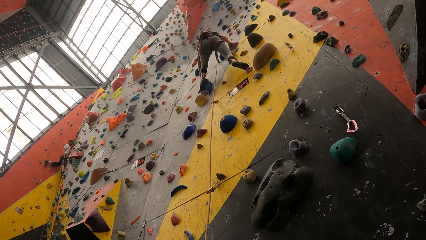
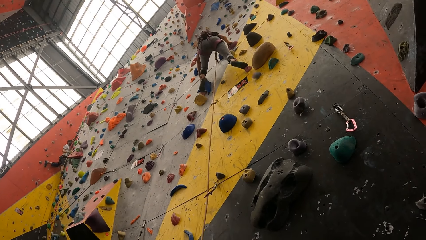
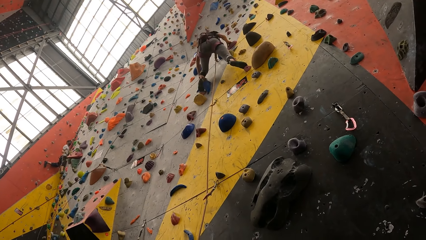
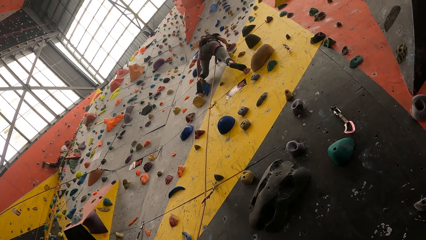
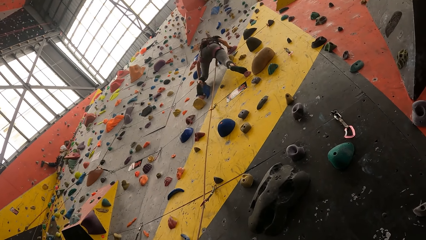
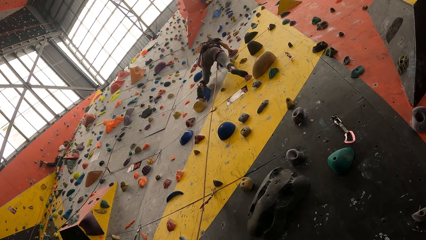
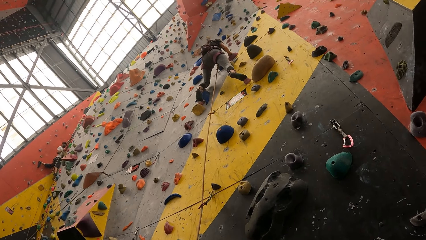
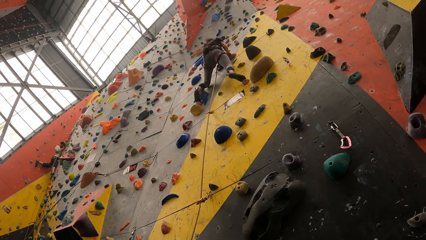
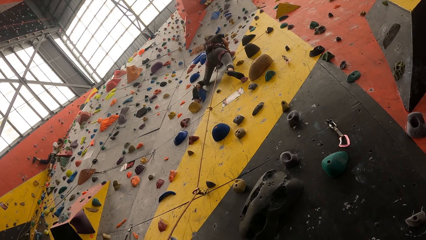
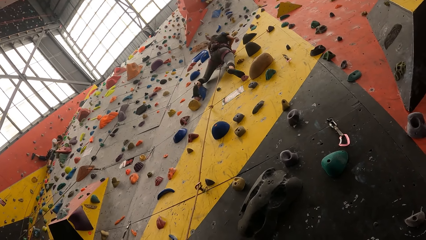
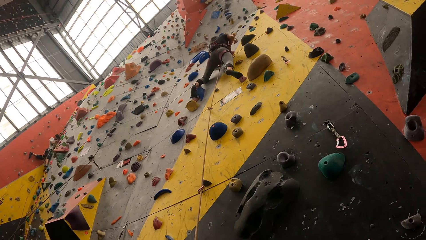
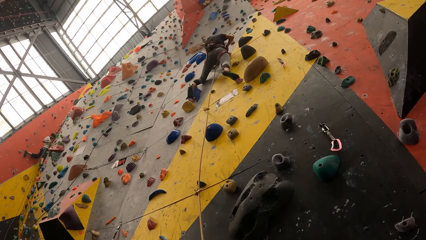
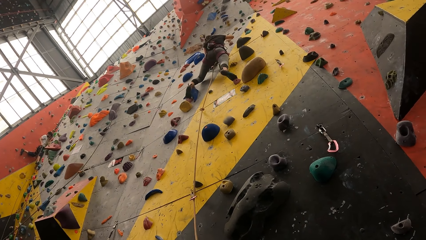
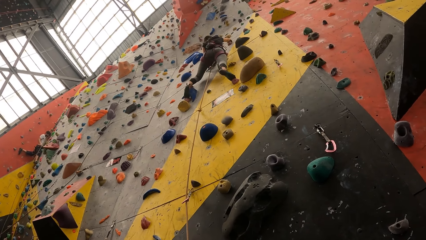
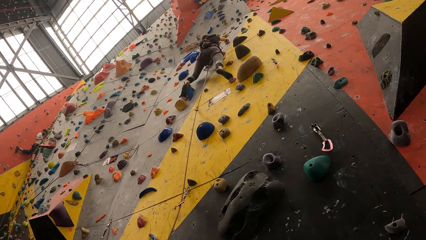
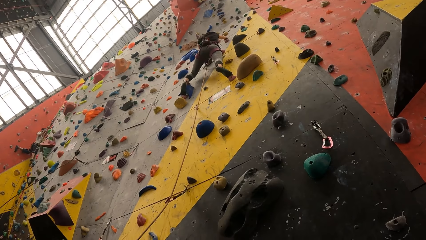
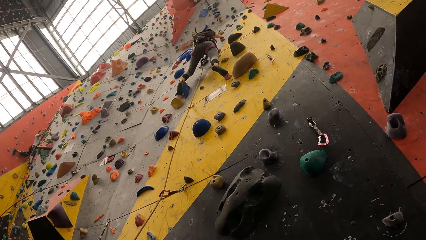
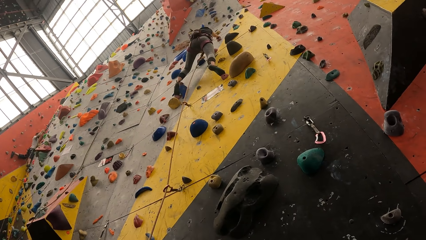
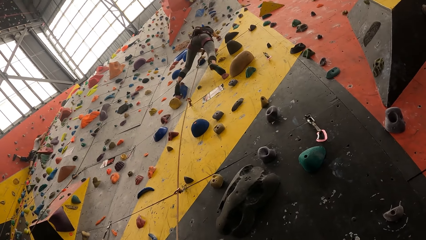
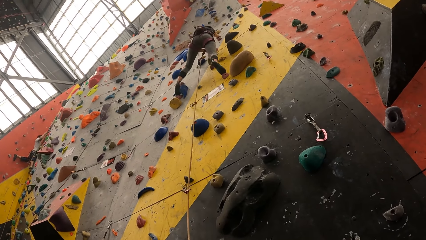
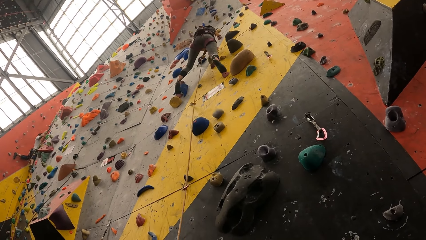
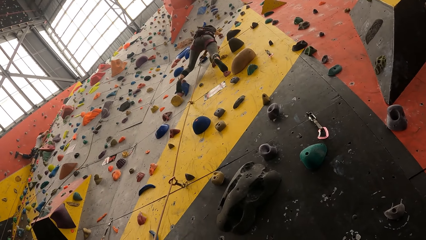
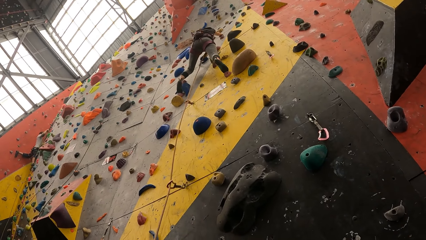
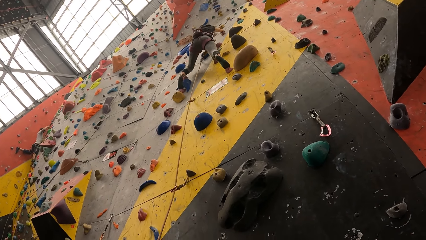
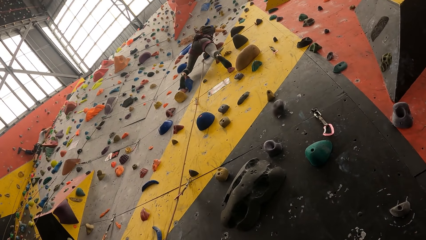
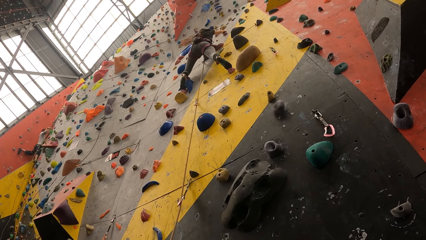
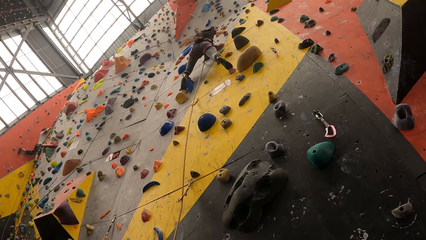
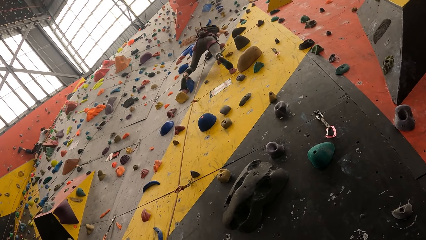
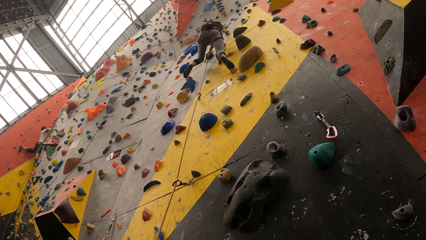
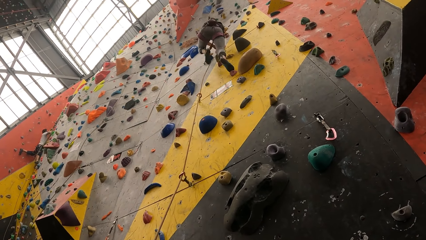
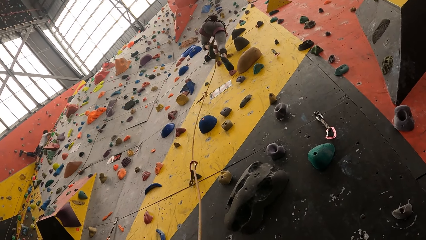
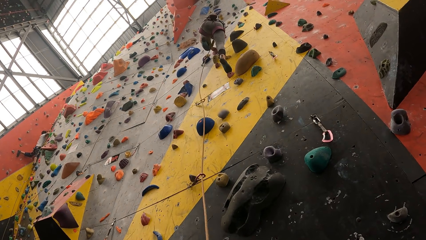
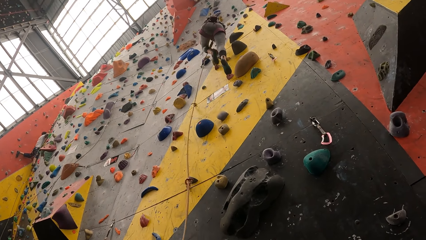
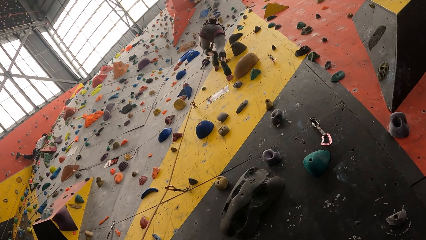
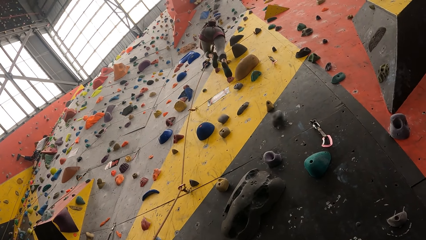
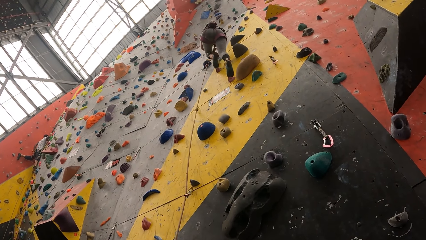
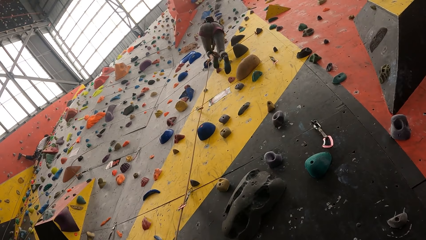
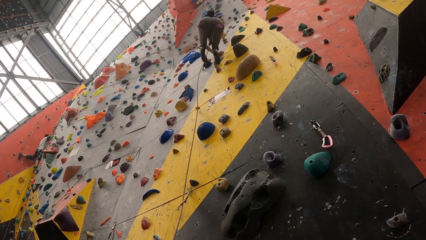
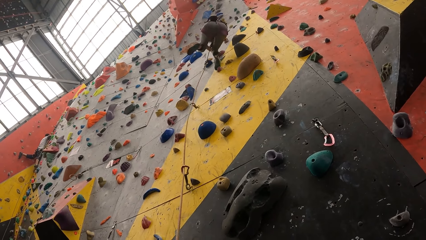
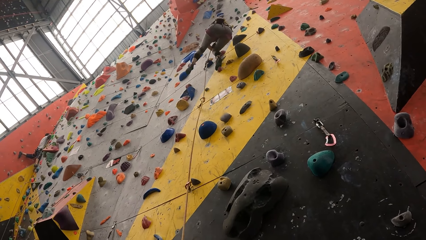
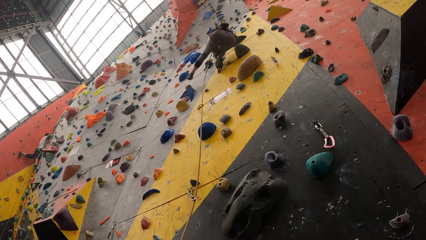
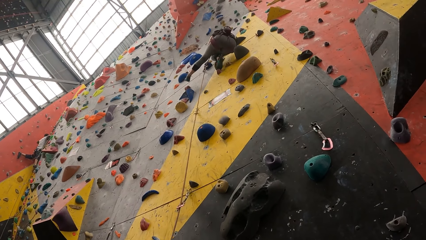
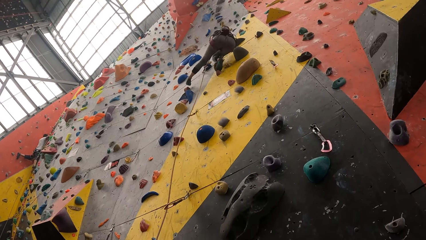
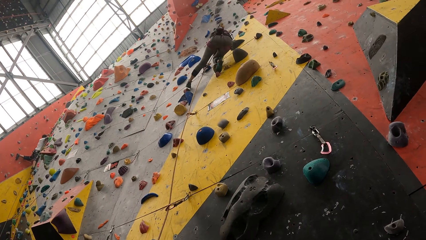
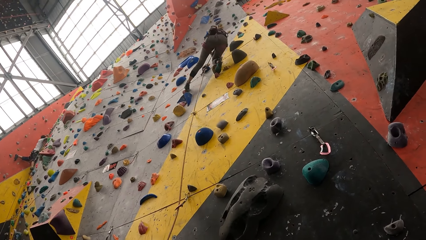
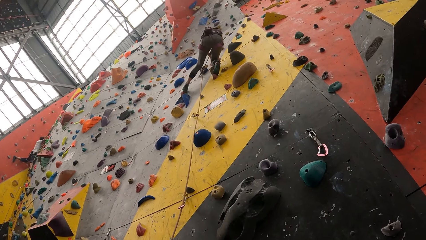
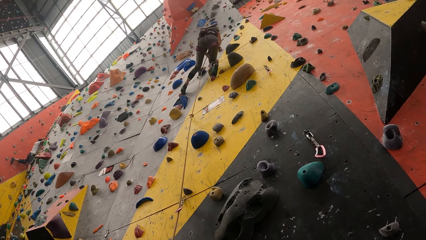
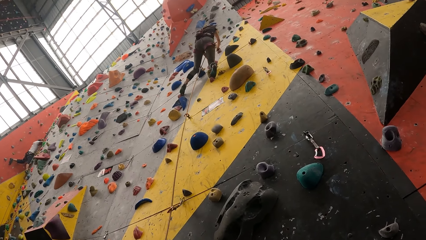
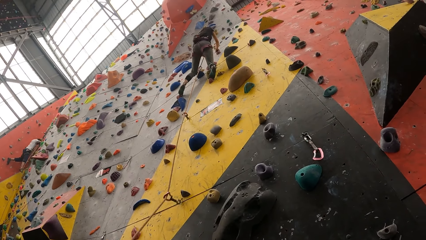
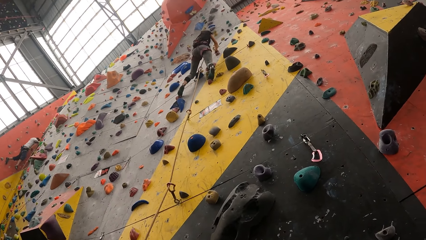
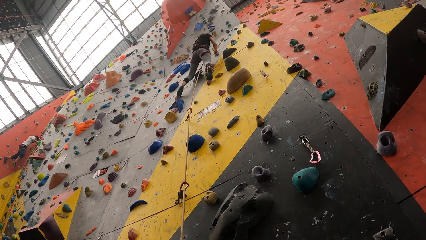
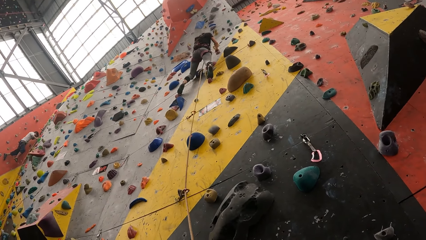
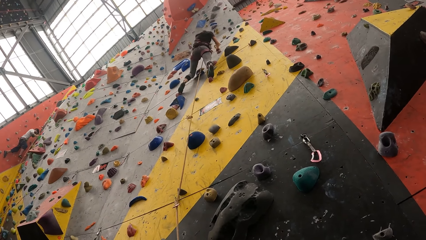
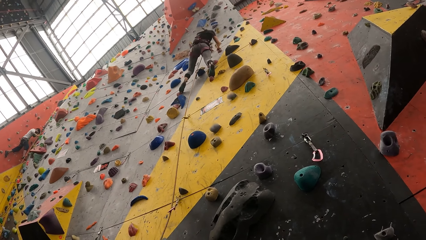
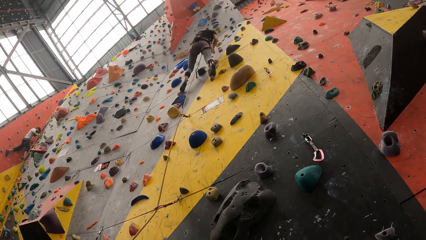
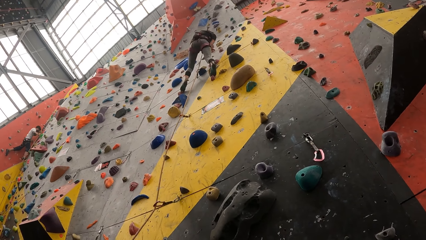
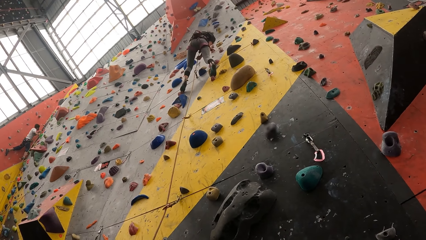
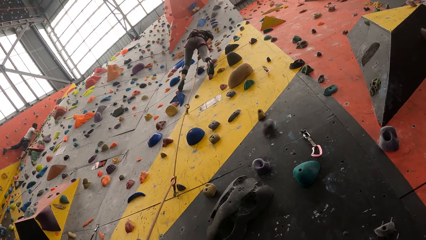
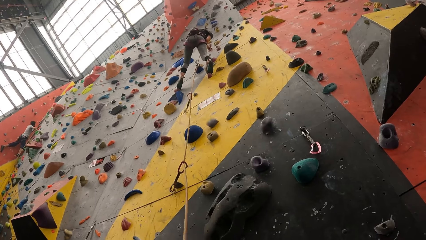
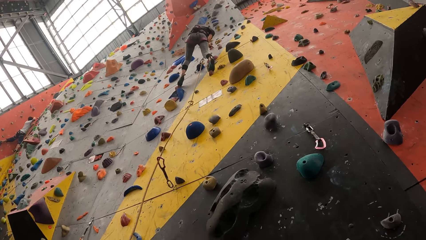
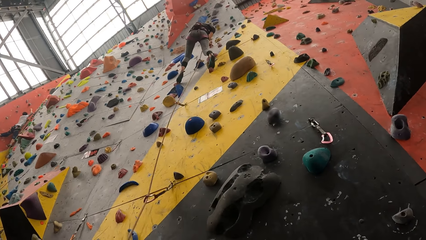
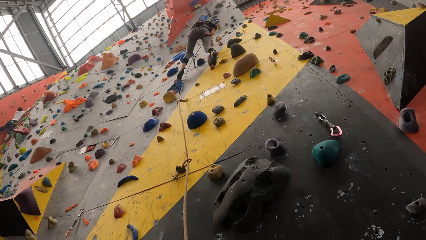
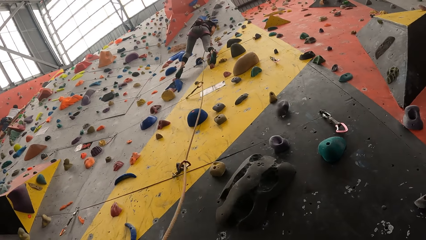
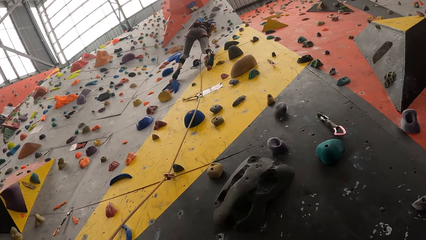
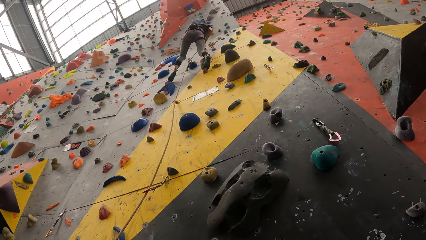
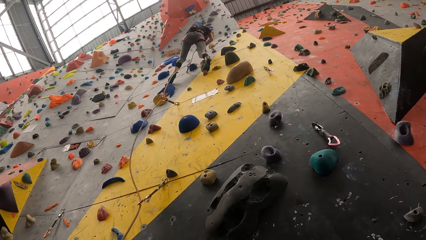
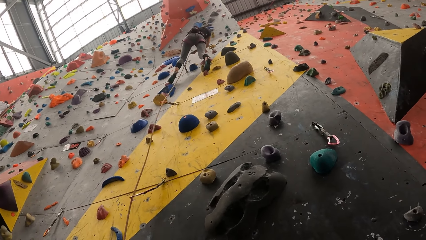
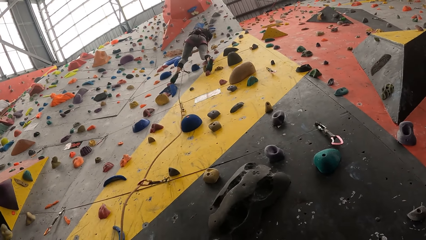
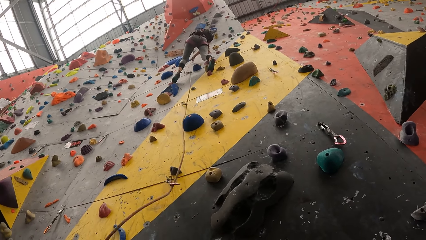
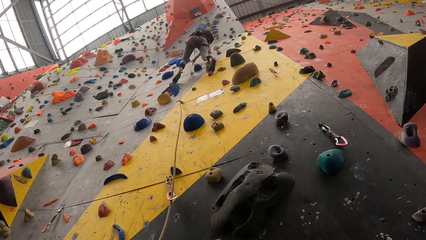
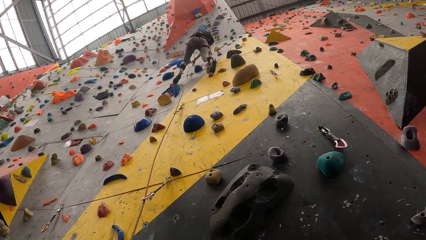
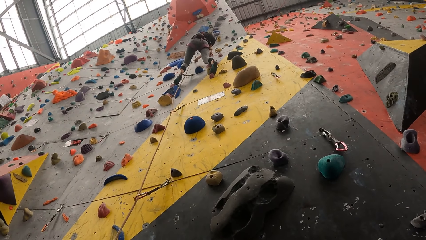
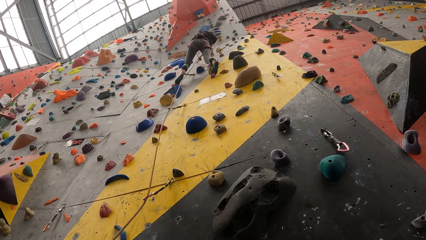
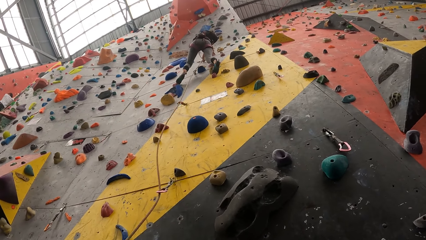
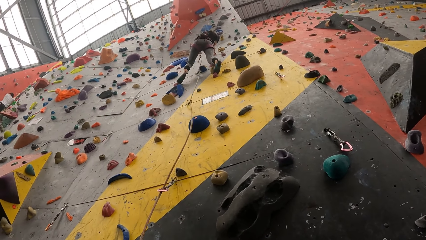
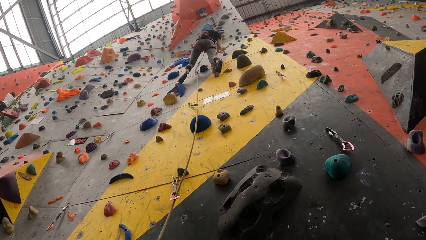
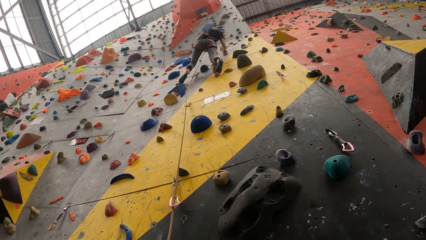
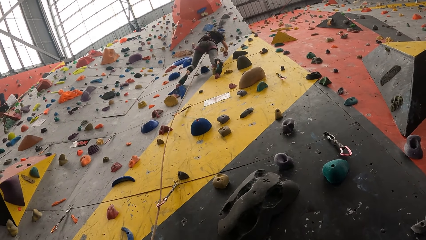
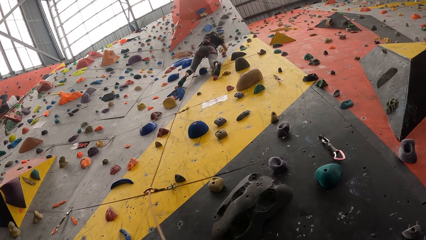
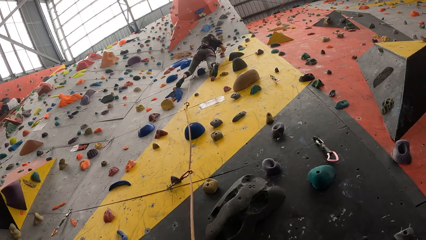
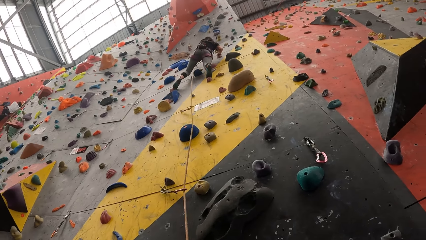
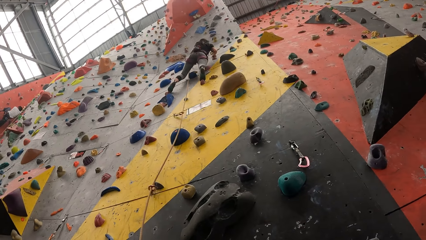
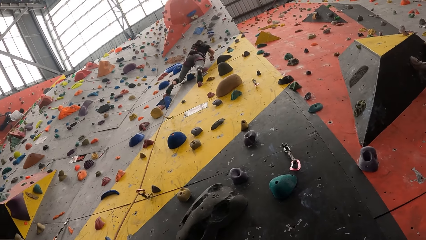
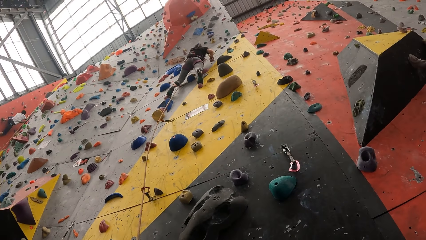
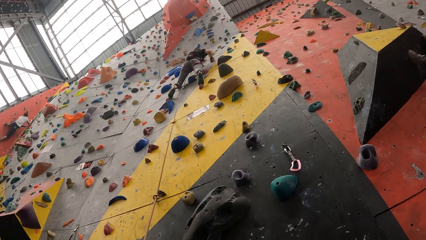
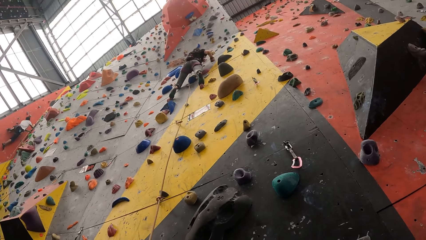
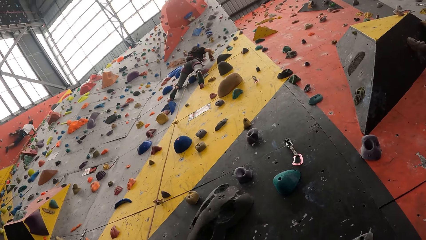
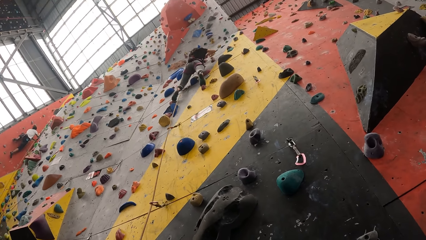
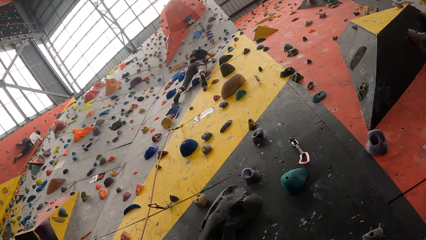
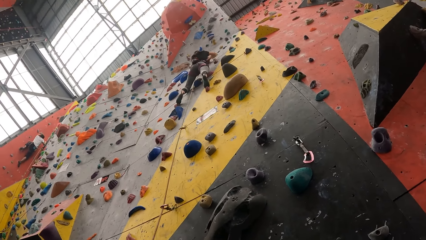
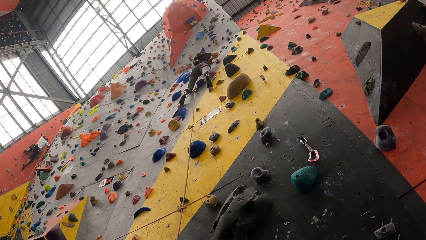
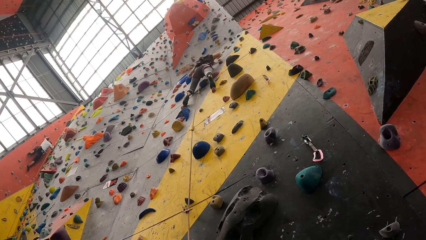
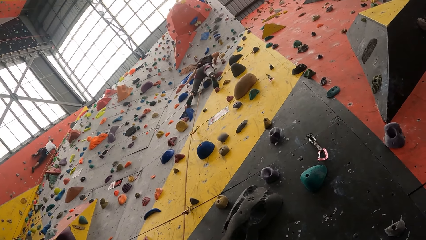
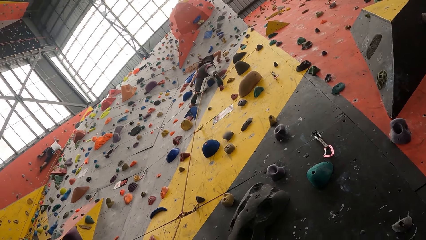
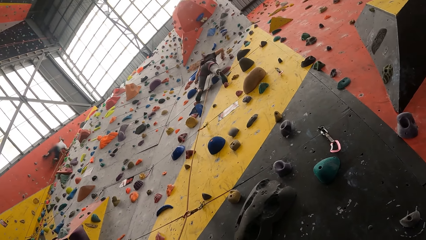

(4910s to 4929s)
A person holds the rope with the right hand and ties the rope on the hook.
